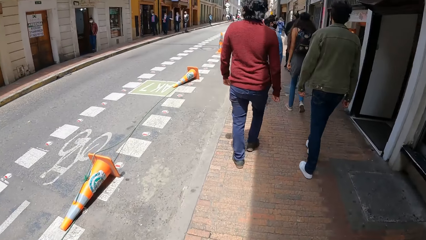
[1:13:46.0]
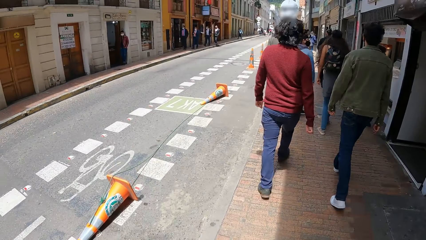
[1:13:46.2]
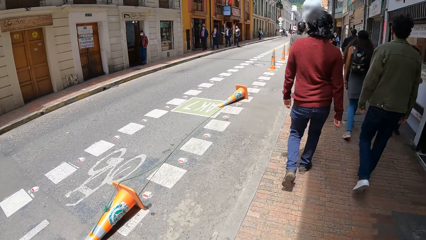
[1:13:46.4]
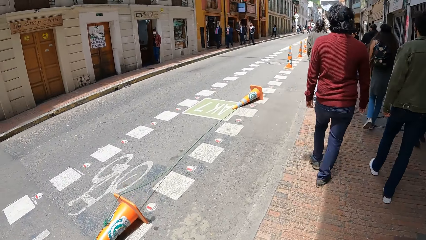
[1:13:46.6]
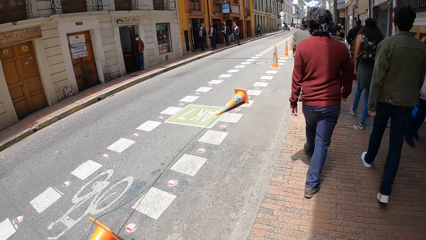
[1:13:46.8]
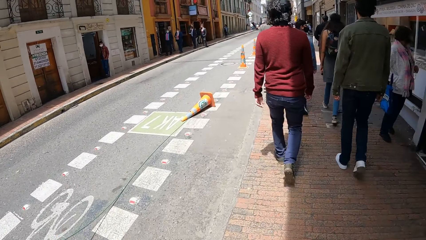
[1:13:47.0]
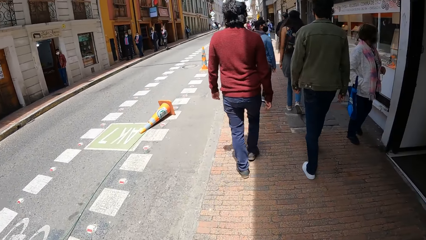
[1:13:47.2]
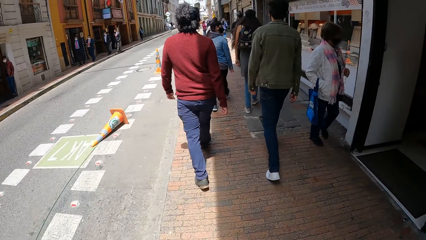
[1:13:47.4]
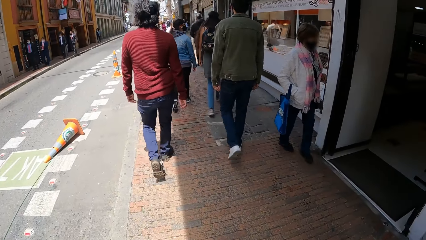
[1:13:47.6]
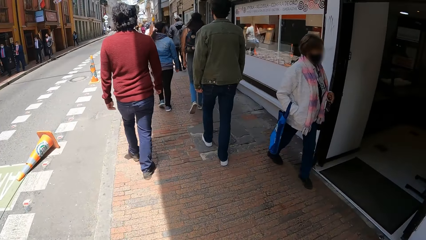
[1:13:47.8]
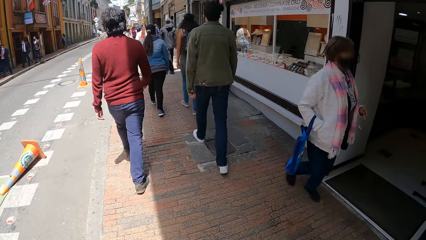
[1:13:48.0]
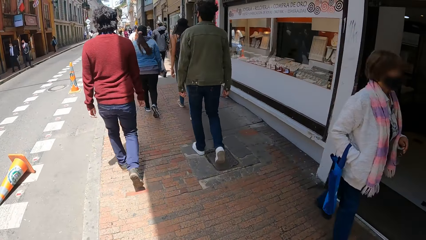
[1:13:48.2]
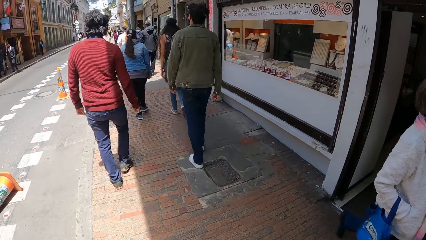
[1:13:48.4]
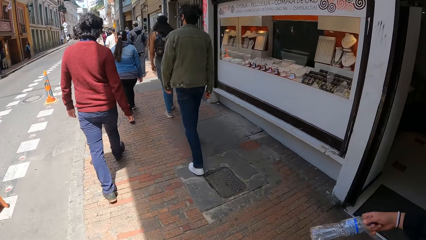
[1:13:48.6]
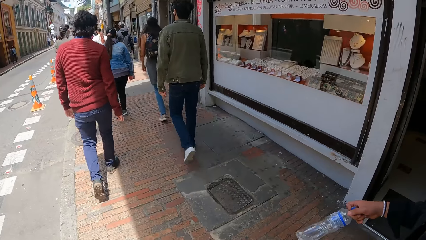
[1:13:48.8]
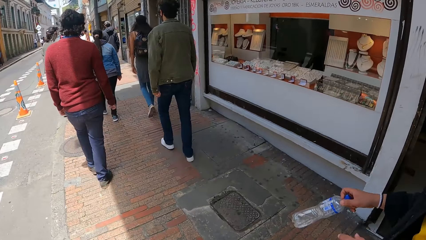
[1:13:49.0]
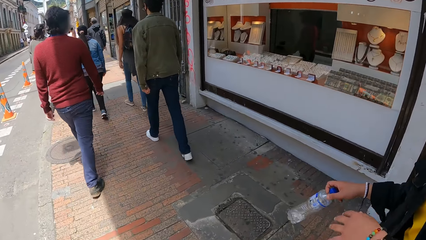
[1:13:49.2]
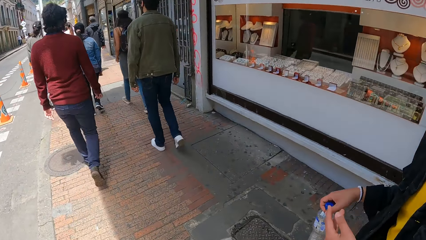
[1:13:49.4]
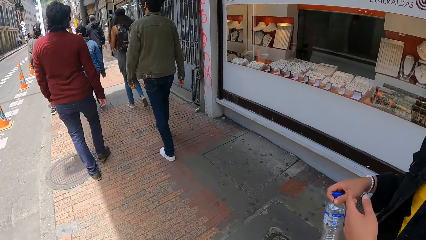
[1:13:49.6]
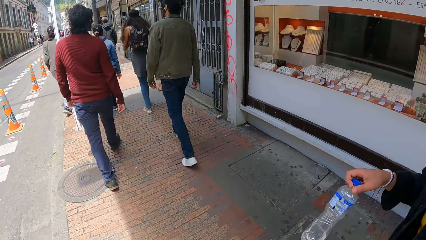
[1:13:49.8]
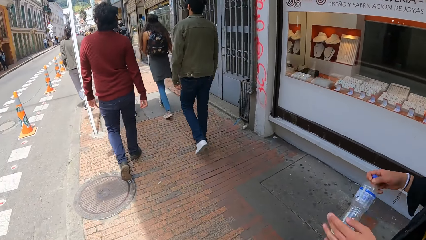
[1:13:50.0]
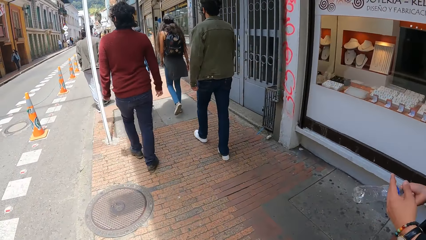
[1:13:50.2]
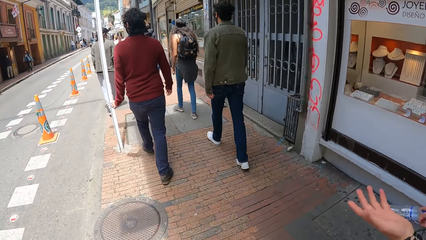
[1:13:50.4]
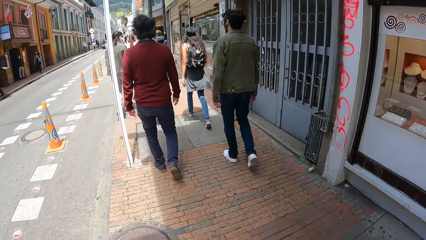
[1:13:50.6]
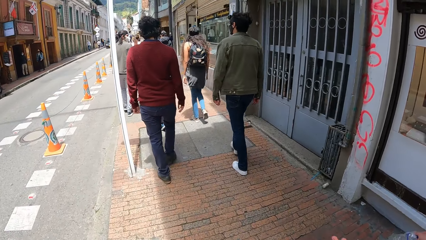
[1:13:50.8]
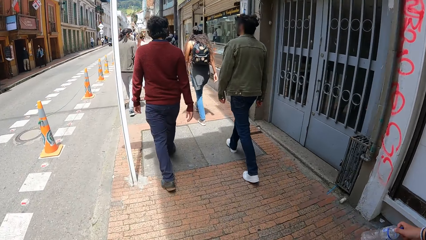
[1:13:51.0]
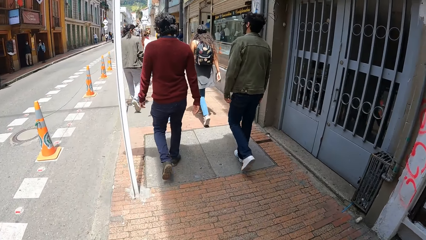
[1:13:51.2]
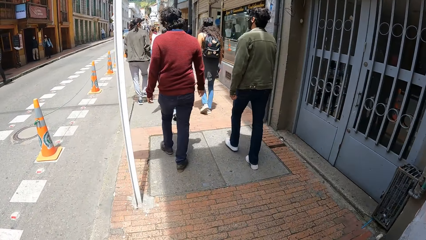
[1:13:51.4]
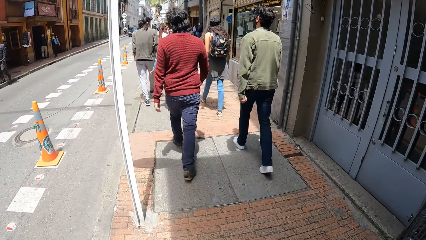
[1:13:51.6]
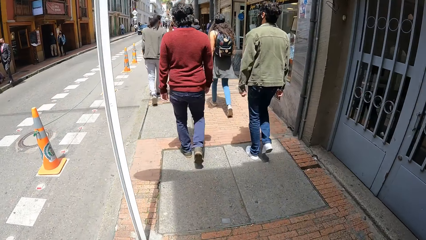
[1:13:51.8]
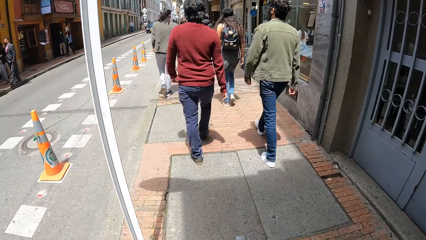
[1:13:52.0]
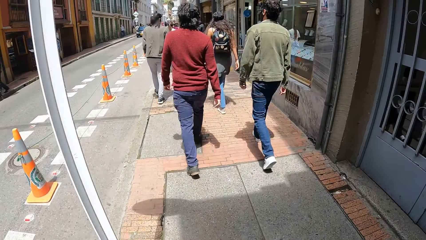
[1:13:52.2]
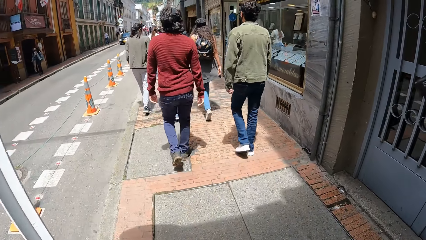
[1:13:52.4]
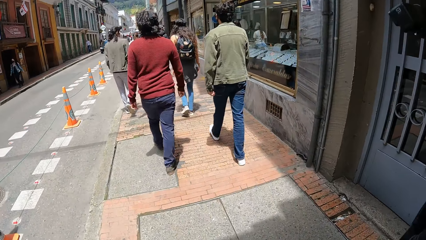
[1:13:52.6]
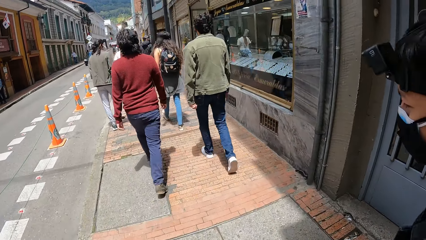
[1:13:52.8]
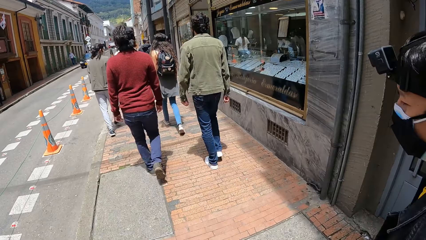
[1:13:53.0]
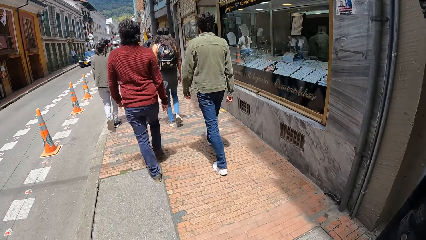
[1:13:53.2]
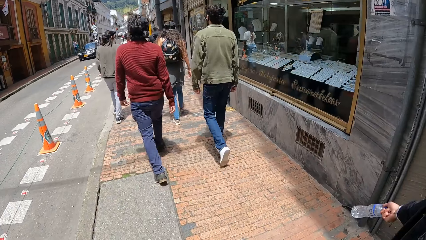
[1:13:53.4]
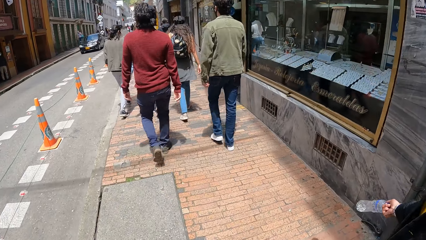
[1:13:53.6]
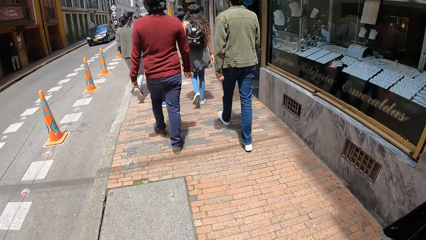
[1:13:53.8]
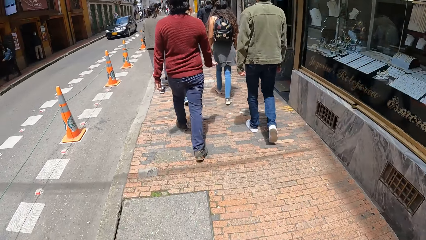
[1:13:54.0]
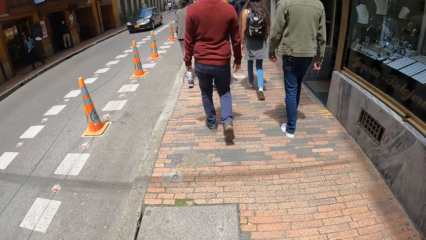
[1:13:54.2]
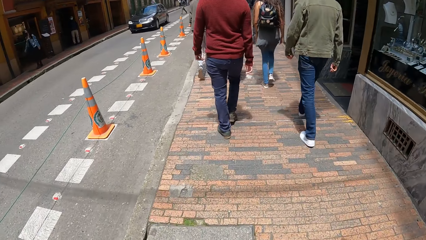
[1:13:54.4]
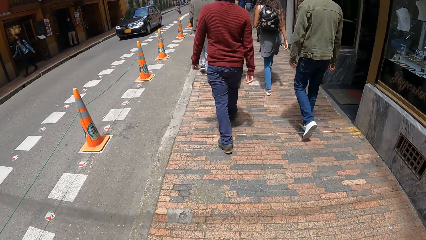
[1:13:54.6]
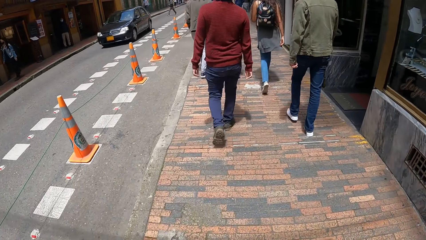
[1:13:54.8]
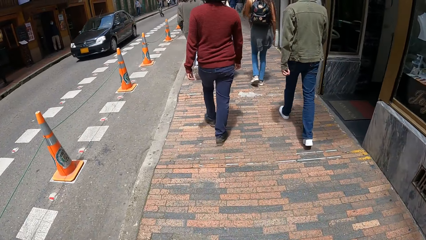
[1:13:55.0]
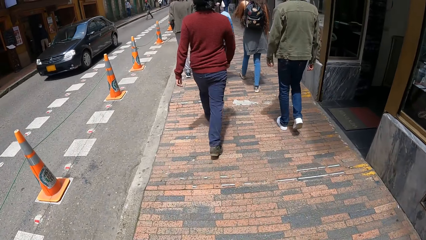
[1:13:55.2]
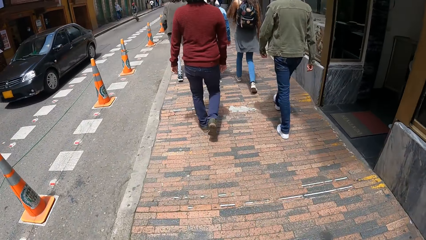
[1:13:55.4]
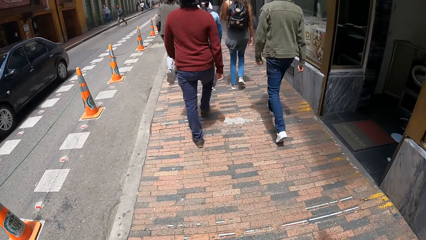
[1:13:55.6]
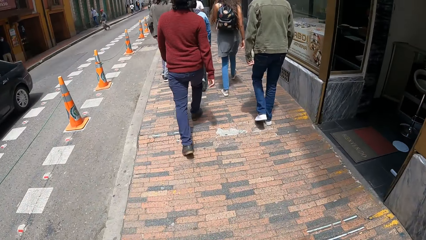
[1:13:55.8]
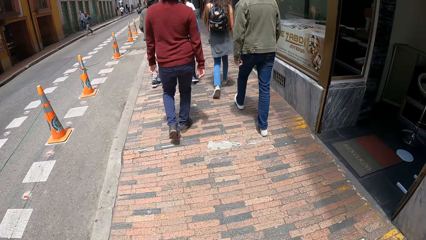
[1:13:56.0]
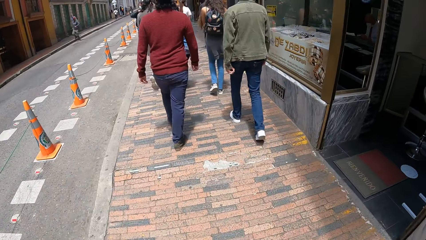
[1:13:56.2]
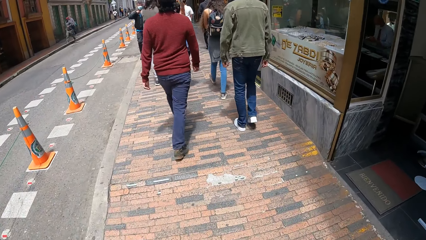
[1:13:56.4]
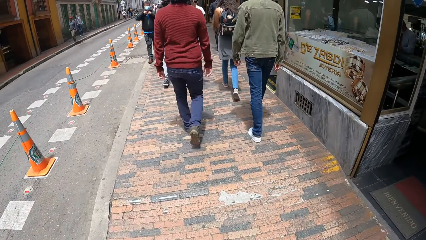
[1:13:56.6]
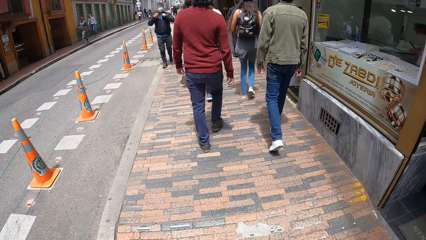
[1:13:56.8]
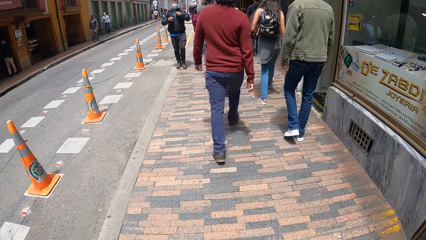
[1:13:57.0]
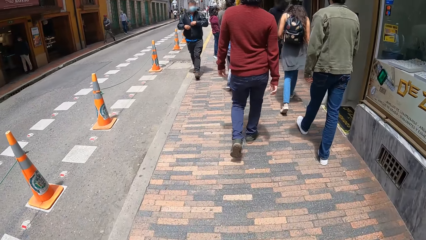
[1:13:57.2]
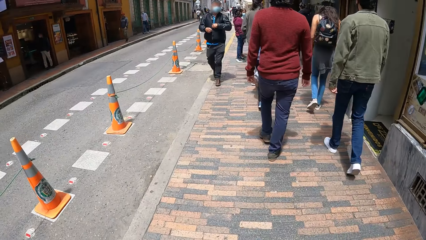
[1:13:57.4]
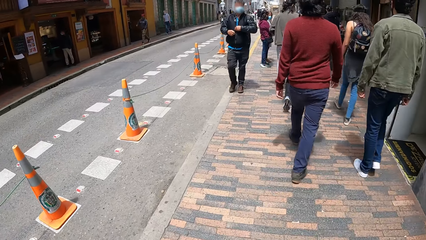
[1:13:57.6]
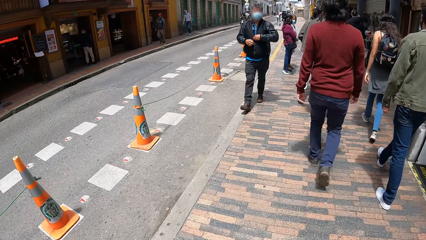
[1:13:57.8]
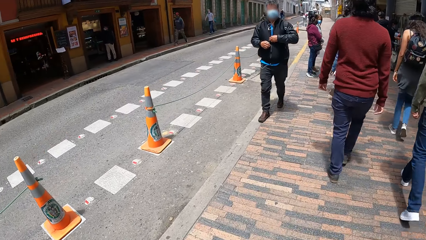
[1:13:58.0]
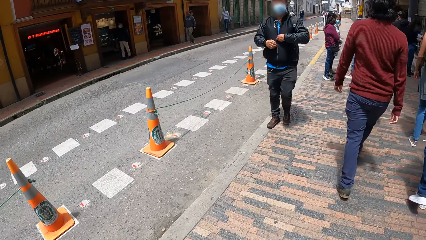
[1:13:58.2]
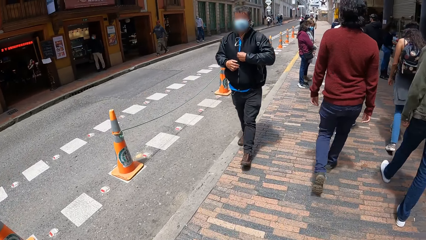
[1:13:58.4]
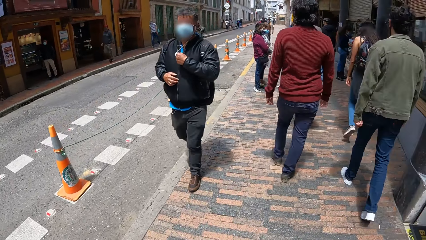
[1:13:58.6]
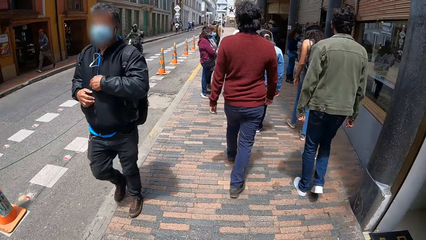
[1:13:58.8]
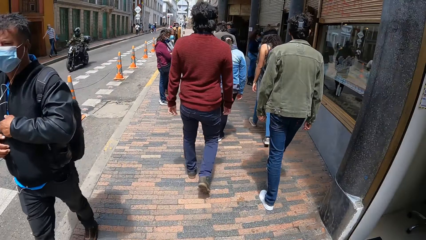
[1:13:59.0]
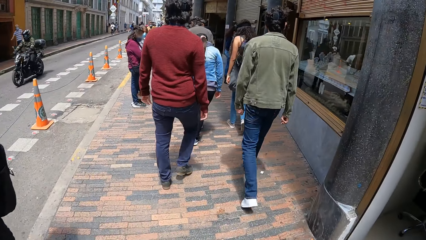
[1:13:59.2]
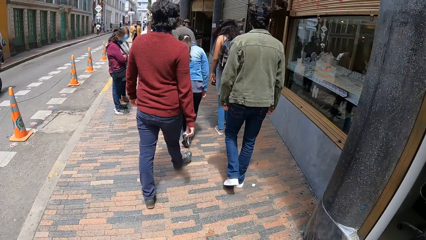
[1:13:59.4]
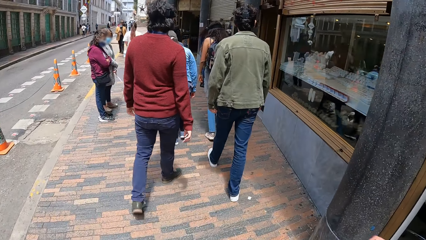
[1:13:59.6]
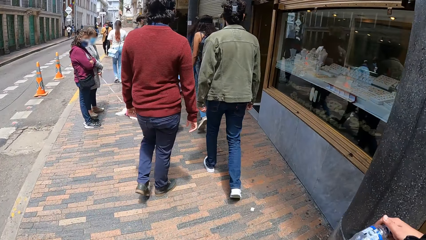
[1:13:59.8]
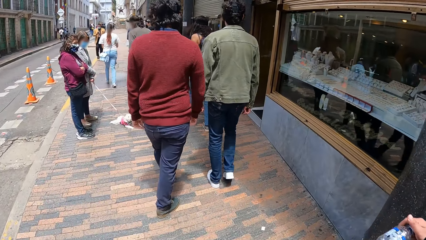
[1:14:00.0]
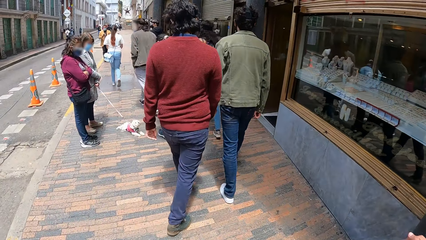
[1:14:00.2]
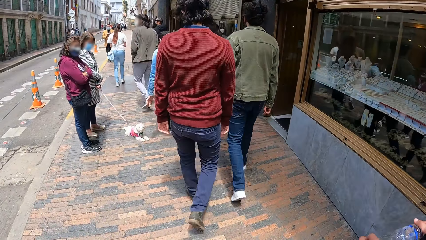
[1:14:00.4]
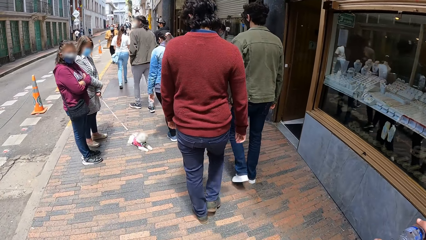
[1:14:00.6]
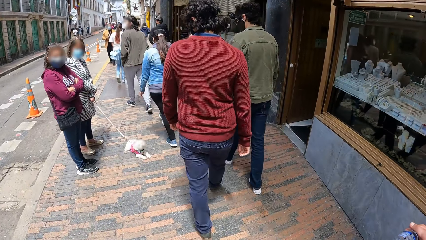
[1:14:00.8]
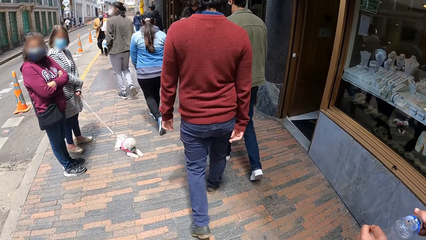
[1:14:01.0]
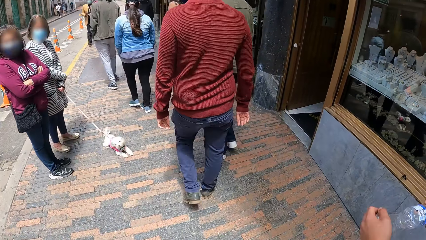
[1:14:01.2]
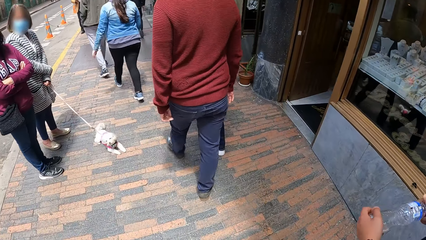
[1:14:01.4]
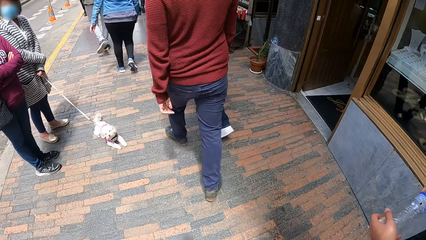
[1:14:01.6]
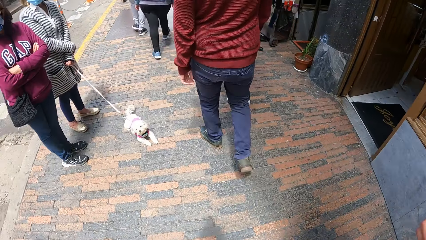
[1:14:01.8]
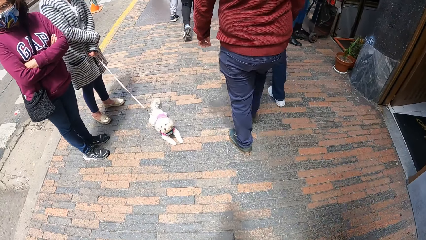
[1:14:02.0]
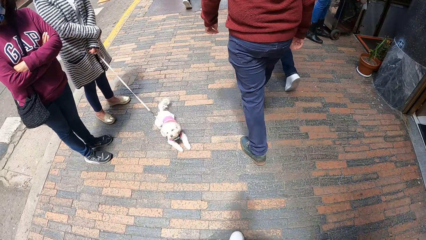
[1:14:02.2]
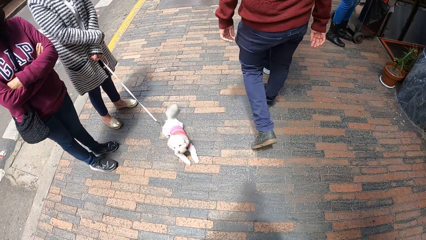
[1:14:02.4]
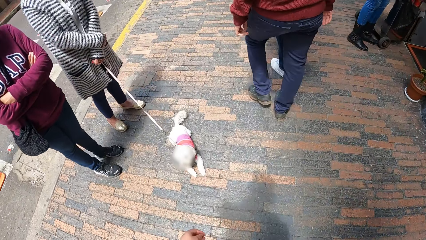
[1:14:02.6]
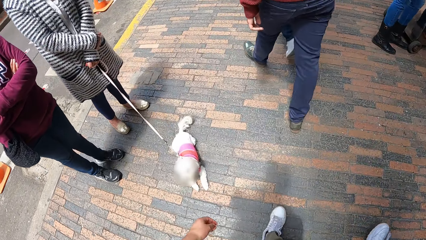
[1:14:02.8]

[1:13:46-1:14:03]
A man walks along another man. A third man holds a bottle with both hands. The first man walks along the other man. A car drives past the camera wearer.
